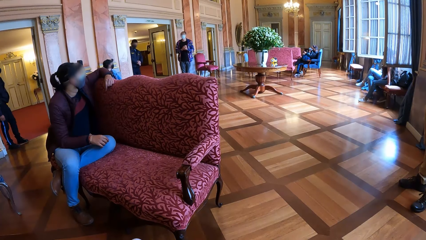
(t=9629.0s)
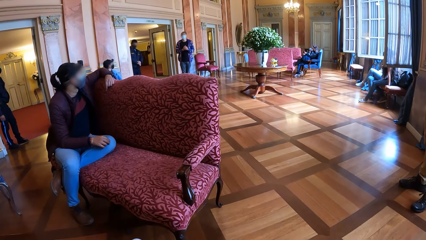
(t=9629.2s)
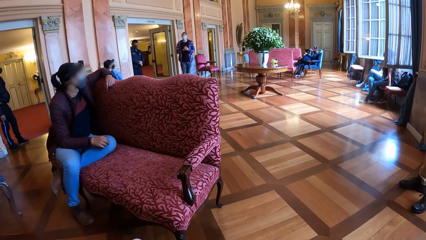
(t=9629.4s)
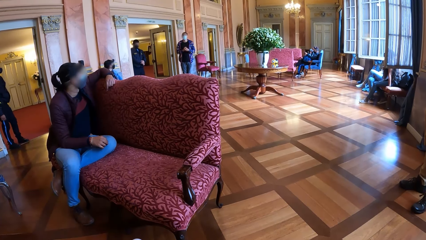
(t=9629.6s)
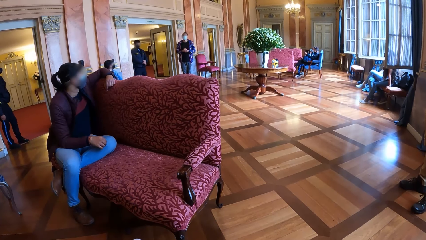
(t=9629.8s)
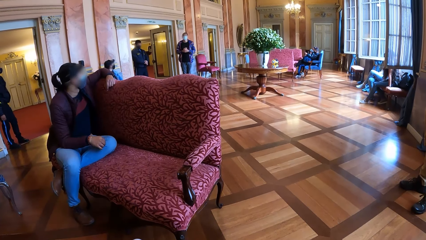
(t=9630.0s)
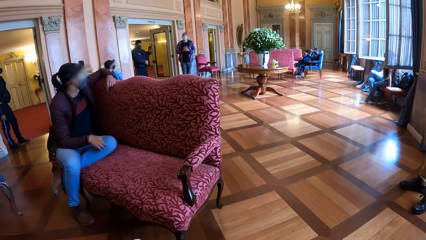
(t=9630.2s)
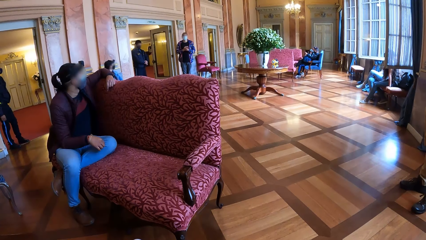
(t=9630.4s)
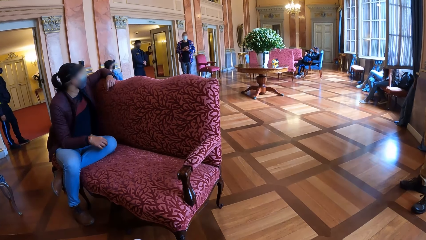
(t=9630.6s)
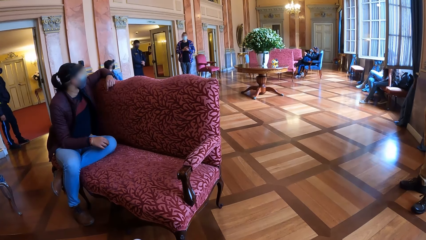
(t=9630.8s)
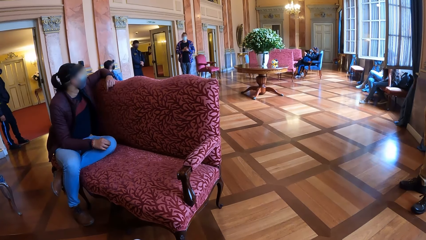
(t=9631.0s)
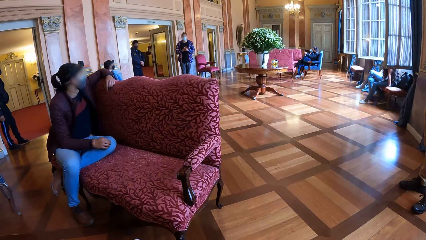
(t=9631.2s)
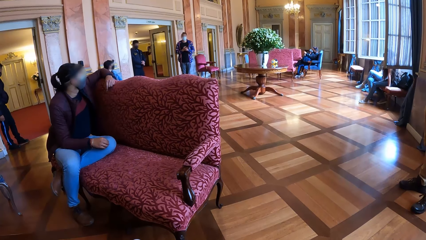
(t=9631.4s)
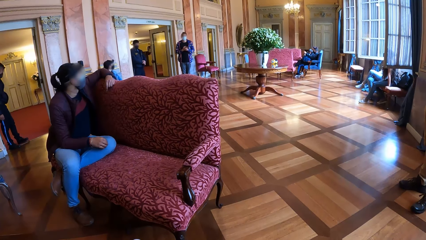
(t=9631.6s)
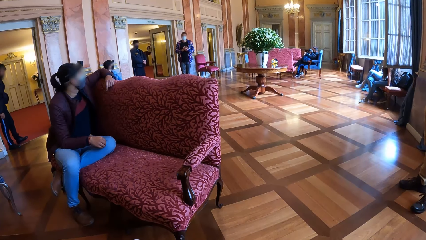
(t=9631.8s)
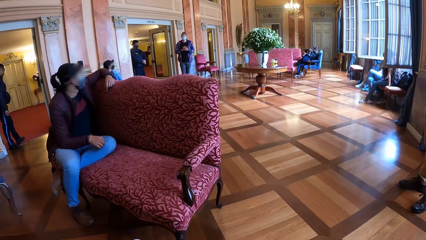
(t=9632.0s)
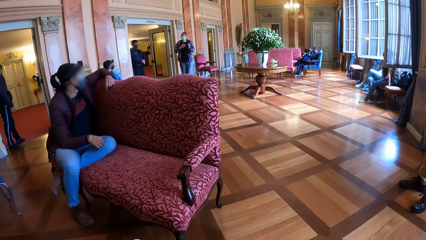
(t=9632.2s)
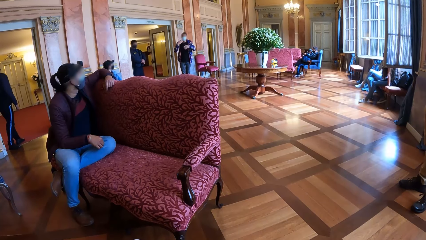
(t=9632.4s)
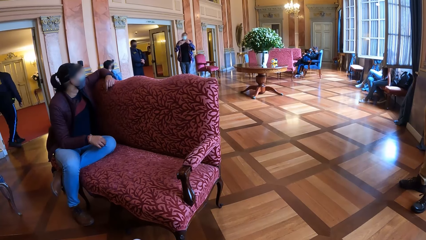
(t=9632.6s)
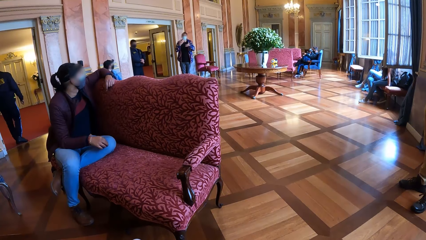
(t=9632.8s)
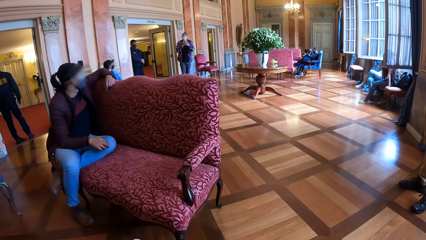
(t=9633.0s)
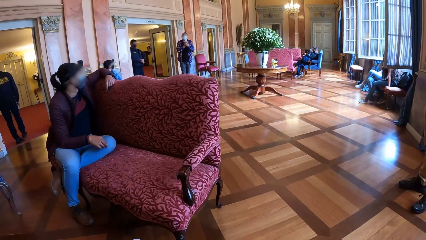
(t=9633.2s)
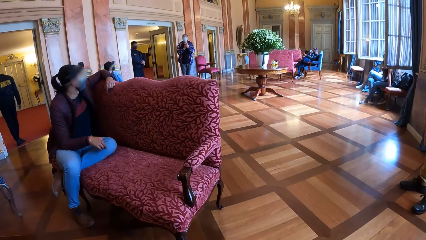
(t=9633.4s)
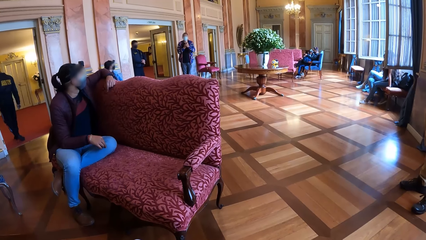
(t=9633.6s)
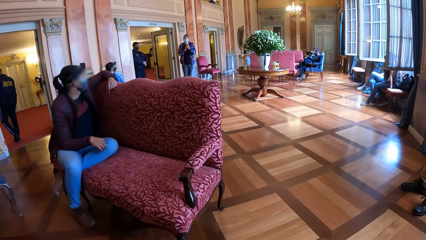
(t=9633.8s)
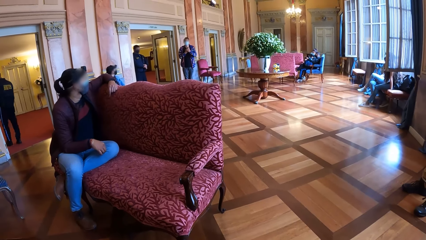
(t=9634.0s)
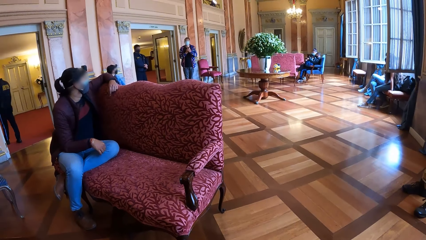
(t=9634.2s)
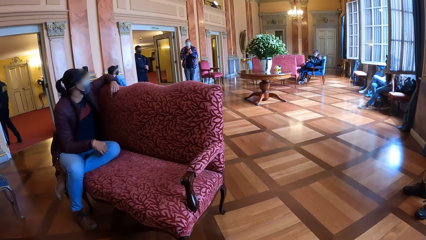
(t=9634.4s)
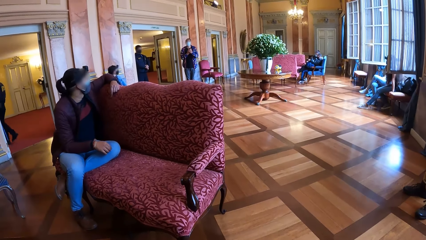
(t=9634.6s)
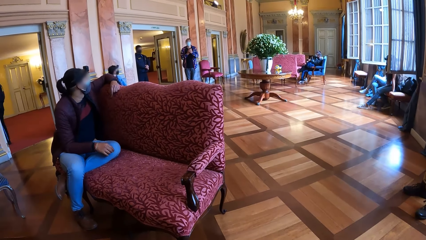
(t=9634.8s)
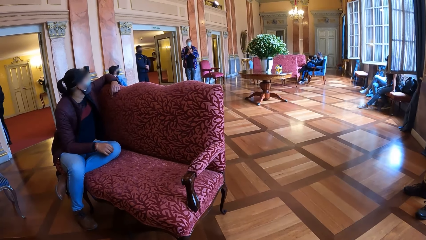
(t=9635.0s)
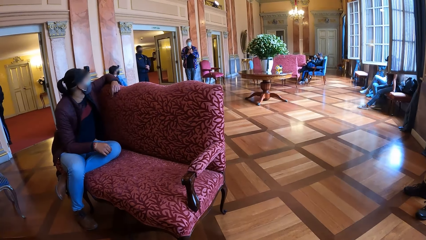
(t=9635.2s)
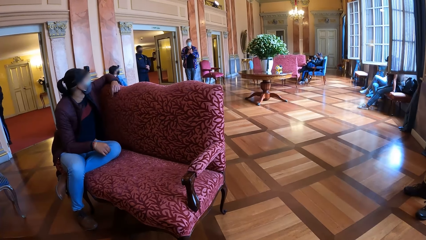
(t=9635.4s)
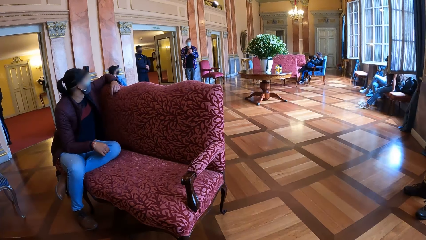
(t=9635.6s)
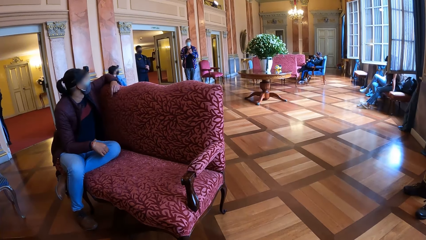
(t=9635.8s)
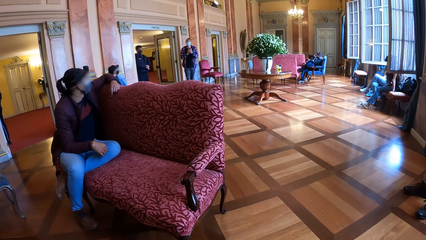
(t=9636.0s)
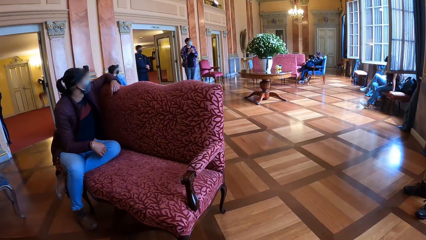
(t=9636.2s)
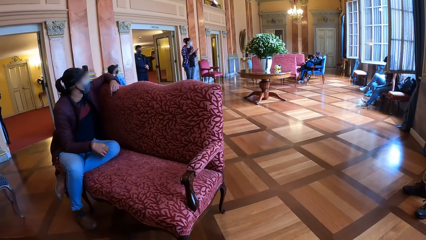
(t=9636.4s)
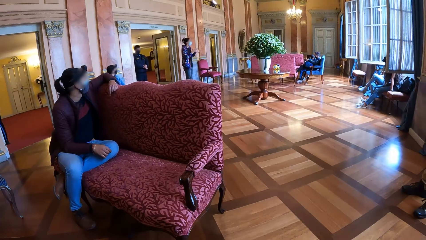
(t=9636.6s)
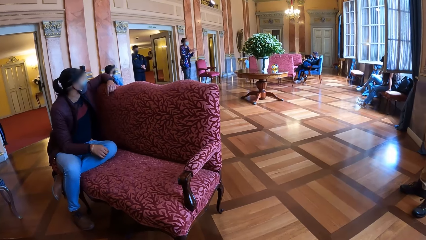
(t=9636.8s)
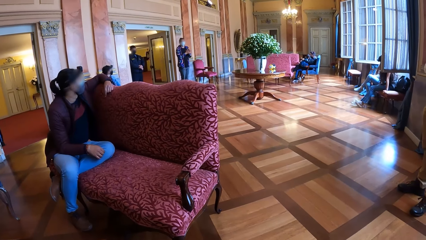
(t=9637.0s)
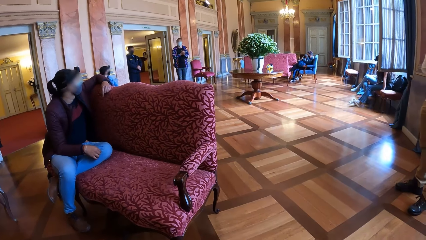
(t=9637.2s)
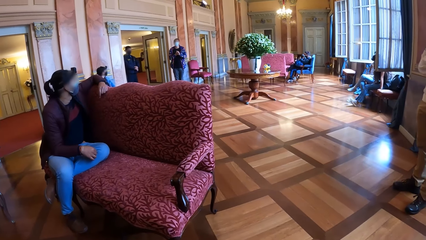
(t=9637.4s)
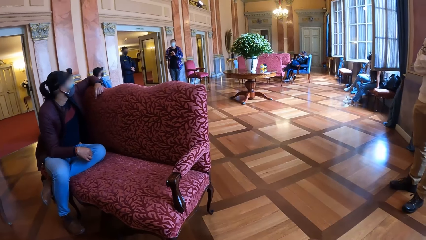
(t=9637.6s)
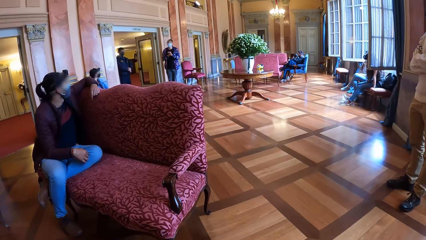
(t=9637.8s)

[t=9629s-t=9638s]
Another man walks out of the room. The first man gesticulates with both hands.

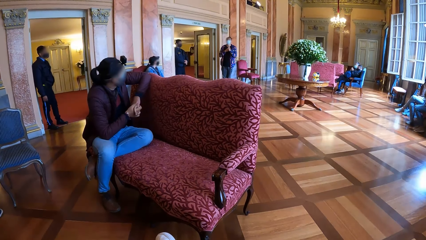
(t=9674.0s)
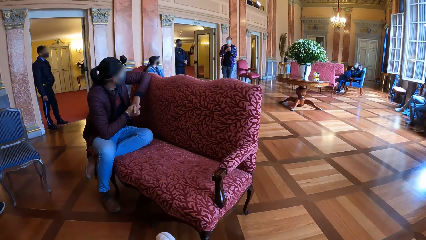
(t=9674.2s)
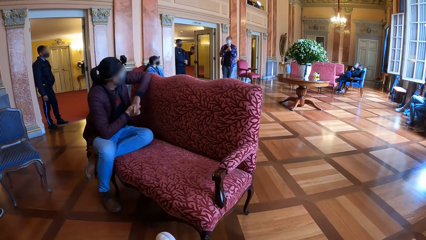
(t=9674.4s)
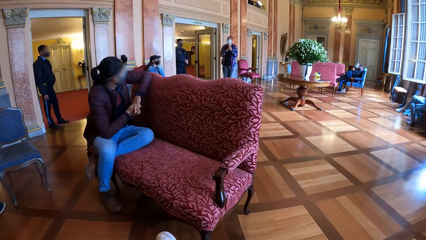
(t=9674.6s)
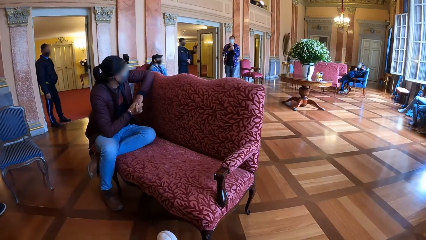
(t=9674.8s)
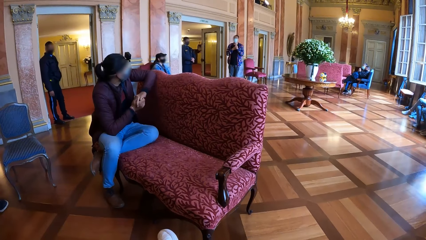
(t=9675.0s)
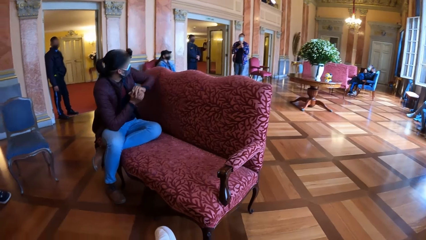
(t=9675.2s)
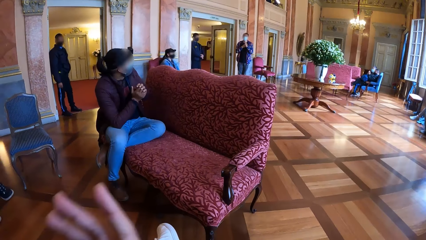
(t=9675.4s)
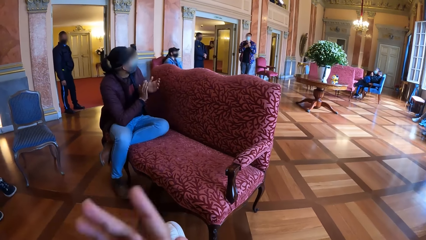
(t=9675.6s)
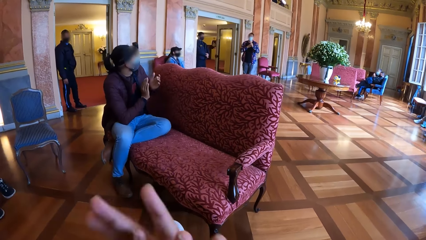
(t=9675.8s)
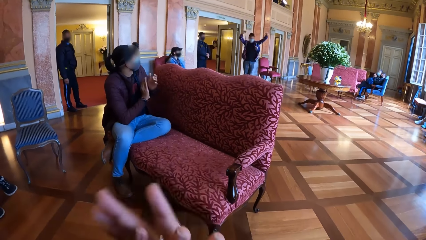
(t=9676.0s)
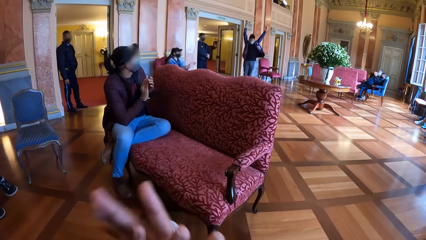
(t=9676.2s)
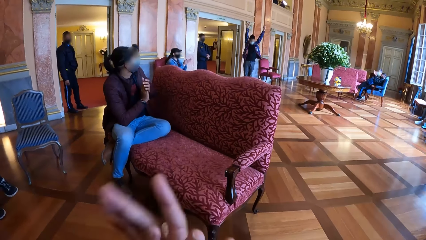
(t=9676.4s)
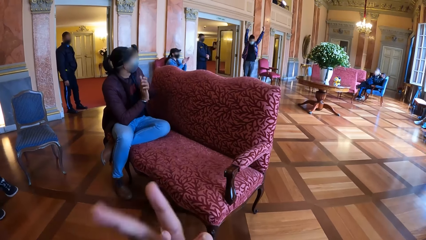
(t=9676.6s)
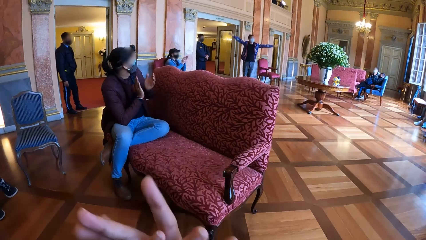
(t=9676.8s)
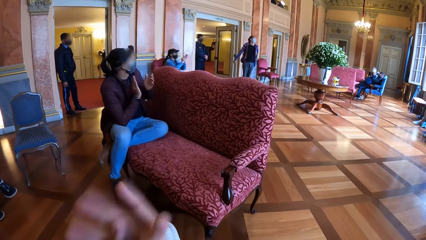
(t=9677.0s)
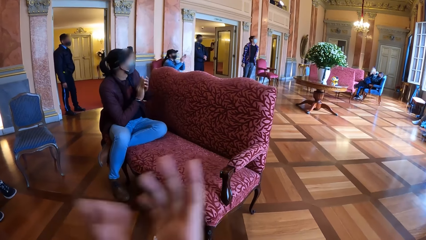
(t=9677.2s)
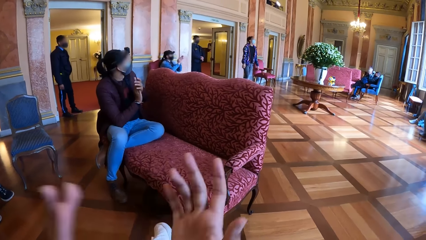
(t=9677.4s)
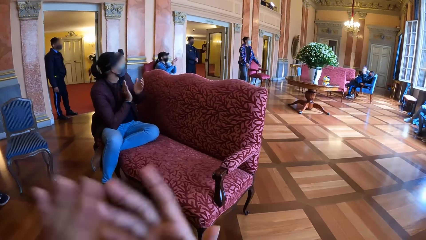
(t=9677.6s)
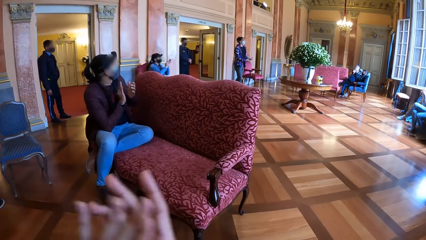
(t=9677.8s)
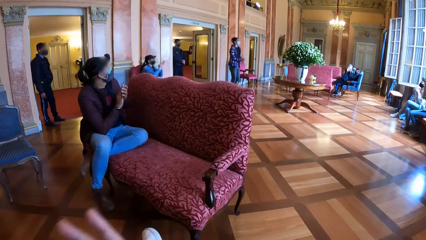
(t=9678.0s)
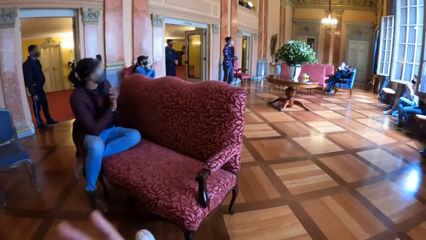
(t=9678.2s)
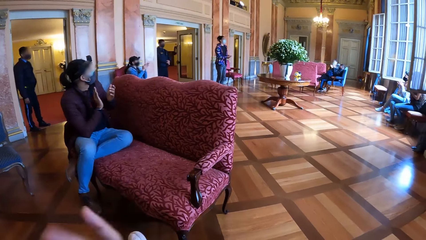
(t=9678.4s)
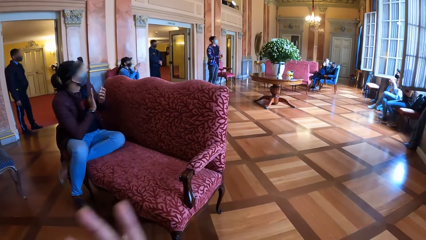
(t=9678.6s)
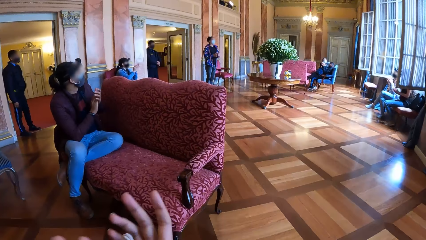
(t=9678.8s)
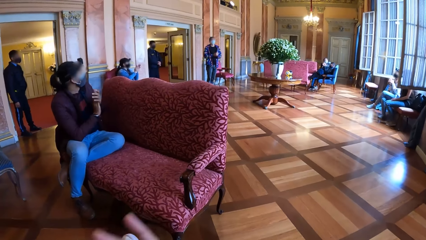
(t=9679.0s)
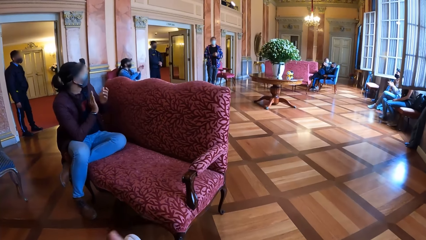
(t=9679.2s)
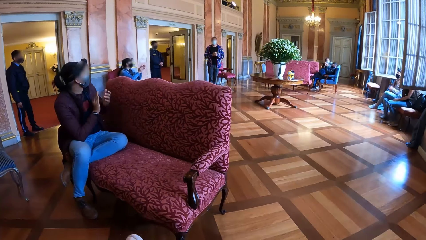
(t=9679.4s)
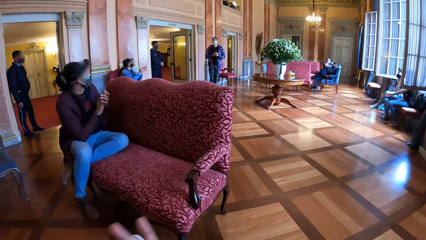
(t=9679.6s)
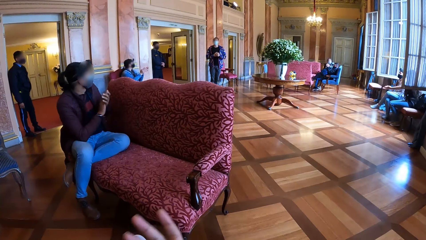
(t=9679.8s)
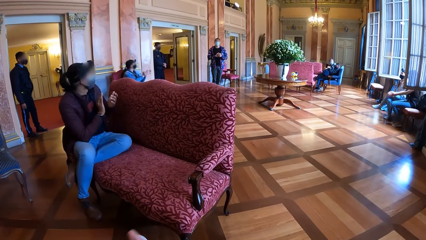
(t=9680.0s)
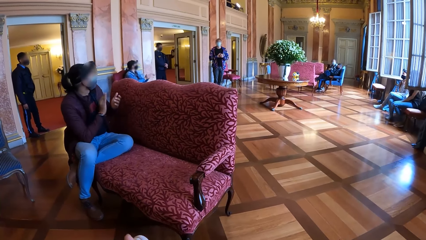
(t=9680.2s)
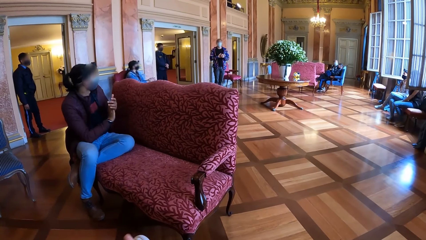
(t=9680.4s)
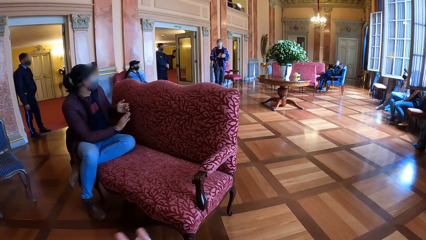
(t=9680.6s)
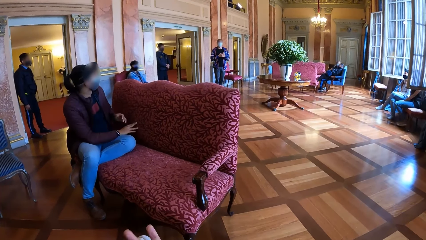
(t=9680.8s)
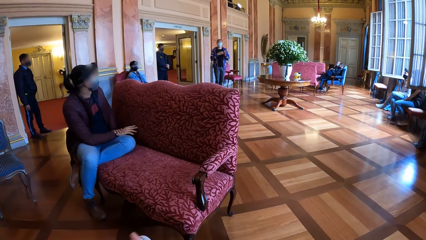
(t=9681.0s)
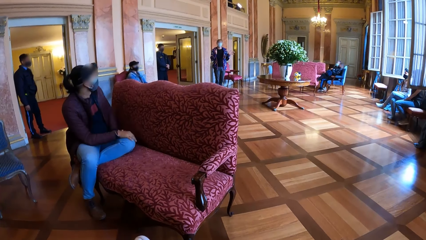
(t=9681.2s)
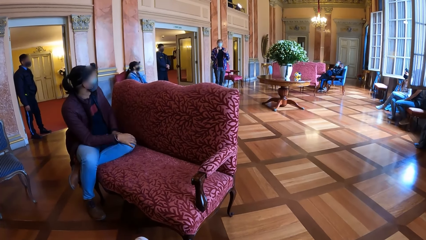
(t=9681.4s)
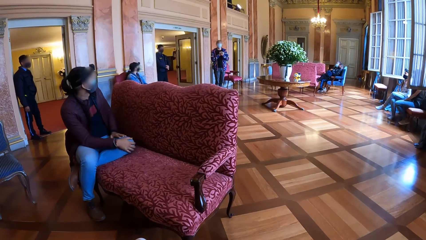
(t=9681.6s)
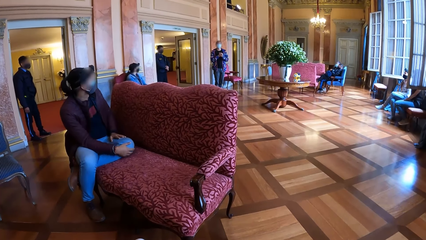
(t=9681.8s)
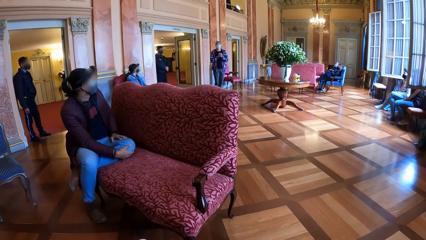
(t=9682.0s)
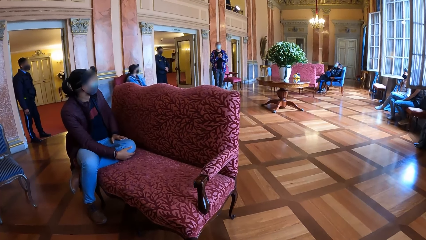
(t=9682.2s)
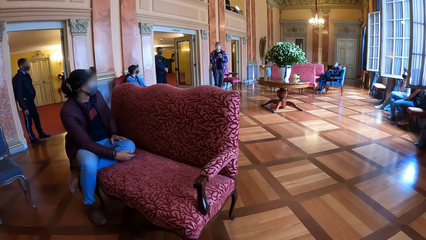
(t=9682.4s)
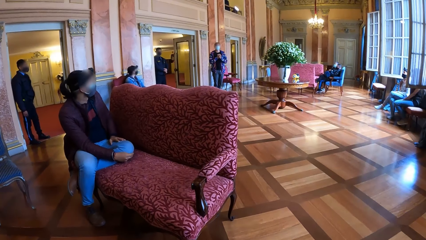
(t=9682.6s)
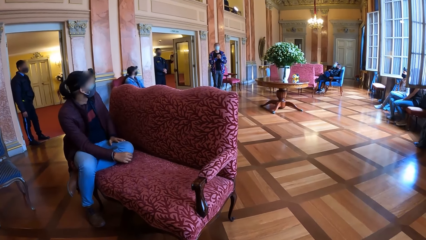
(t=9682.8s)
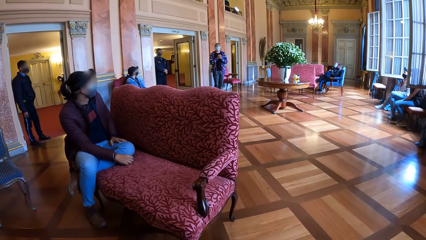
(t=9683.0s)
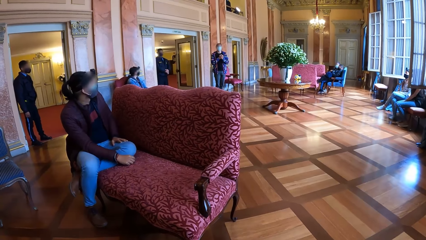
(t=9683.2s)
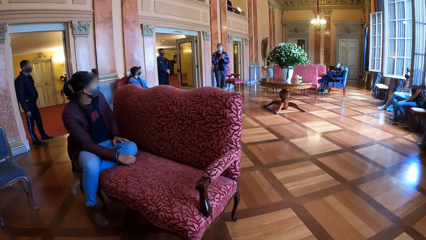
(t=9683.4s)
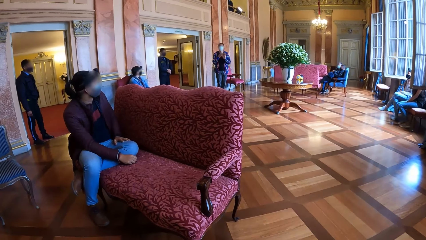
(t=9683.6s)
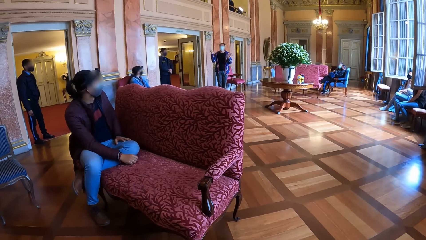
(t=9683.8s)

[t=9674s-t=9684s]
A woman claps both hands together. The camera wearer claps both hands together. Another woman claps both hands together. A man interacts with everyone in the room.
